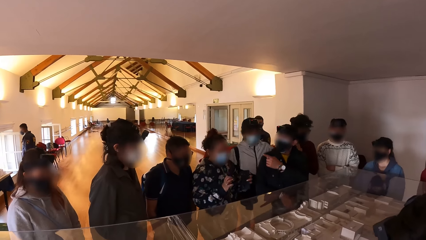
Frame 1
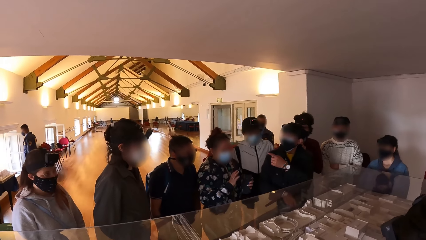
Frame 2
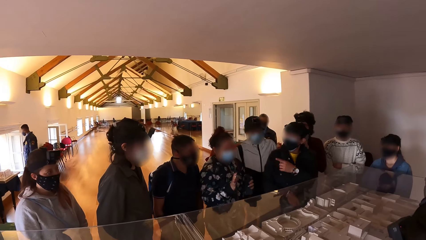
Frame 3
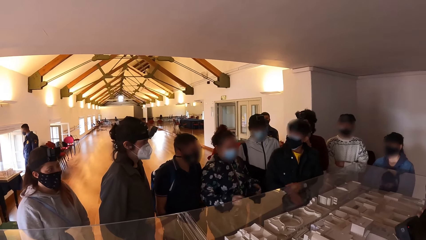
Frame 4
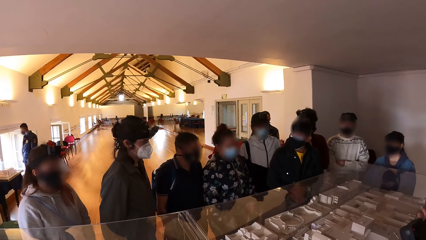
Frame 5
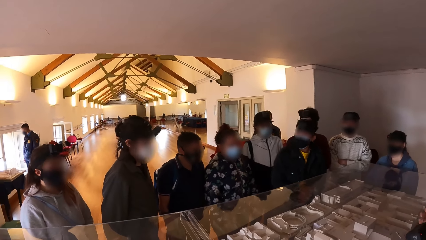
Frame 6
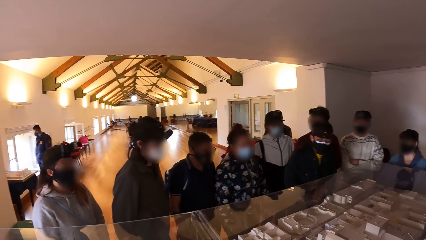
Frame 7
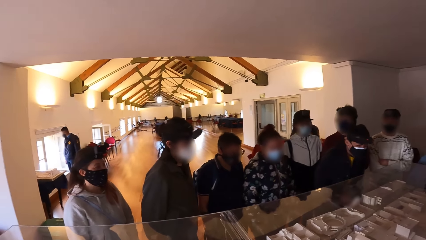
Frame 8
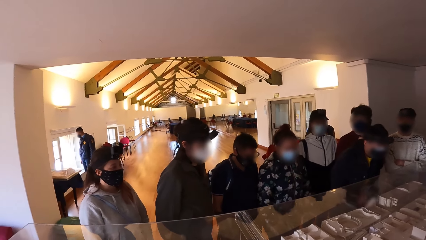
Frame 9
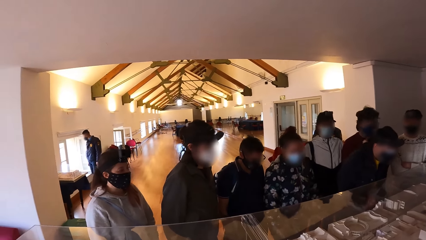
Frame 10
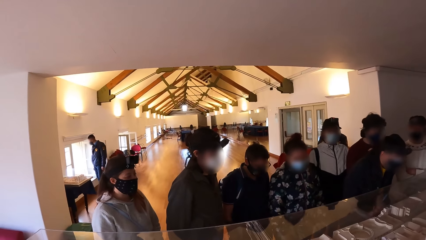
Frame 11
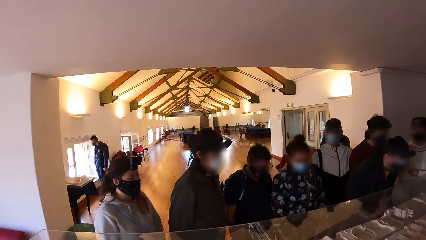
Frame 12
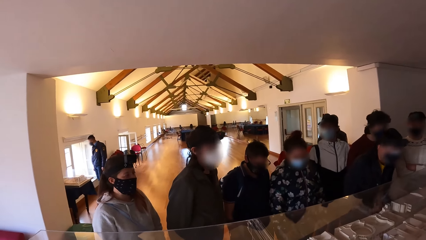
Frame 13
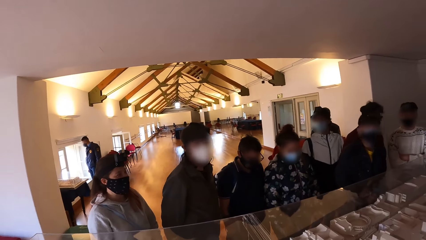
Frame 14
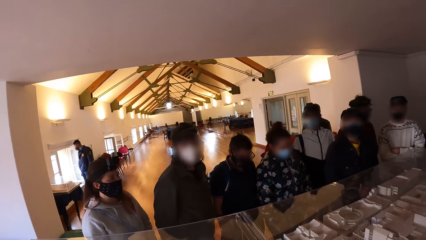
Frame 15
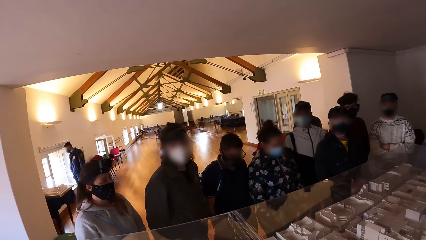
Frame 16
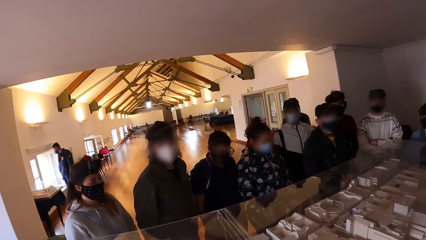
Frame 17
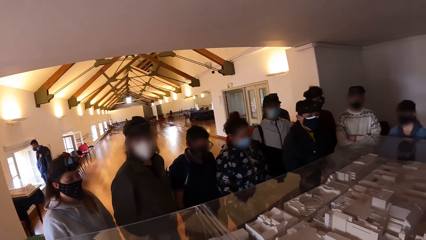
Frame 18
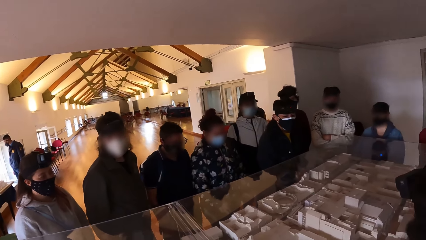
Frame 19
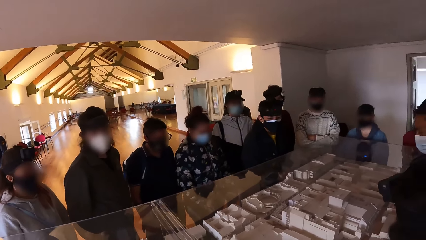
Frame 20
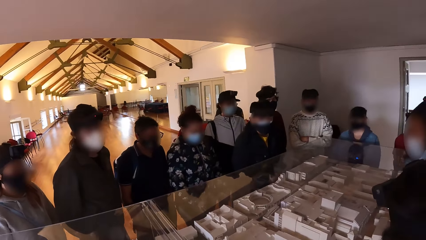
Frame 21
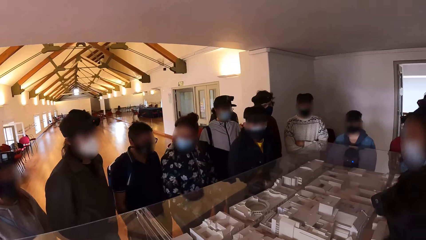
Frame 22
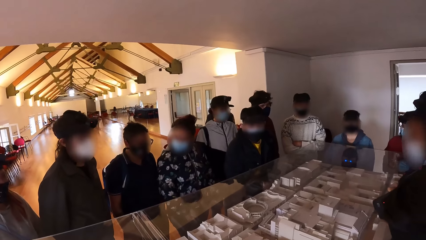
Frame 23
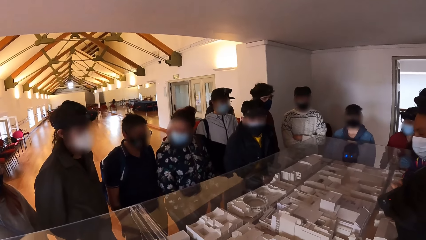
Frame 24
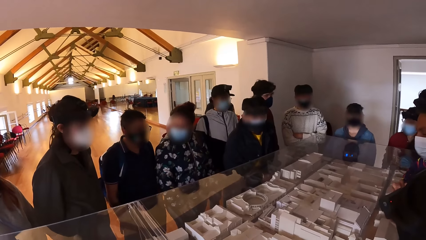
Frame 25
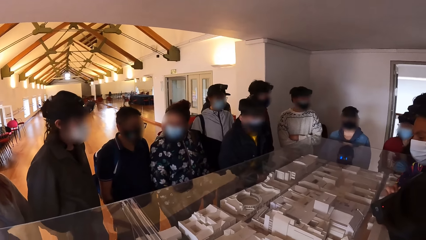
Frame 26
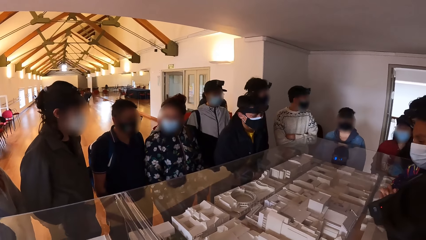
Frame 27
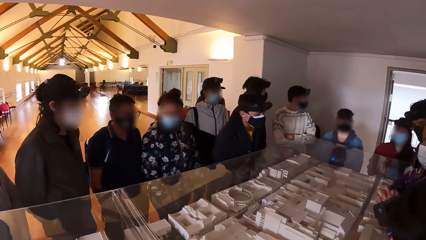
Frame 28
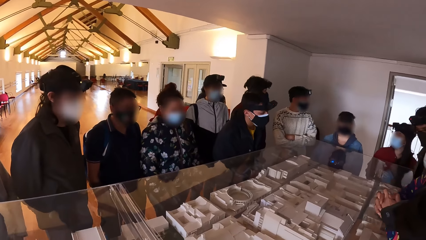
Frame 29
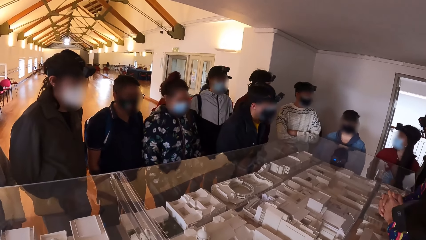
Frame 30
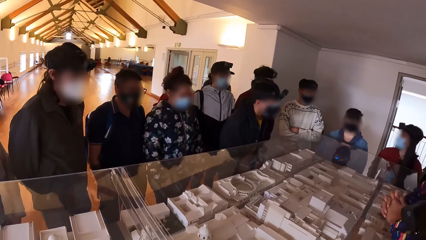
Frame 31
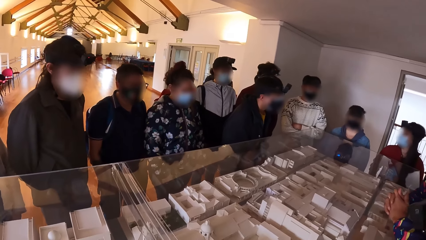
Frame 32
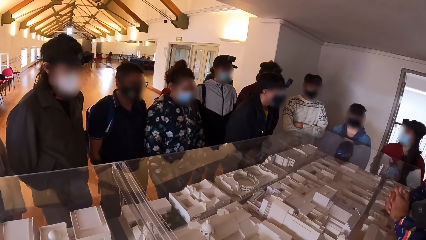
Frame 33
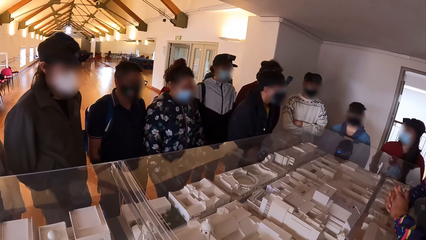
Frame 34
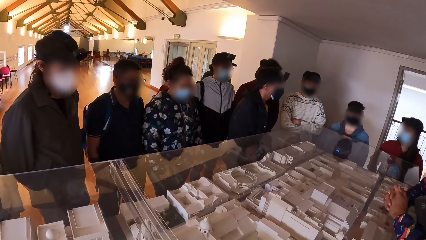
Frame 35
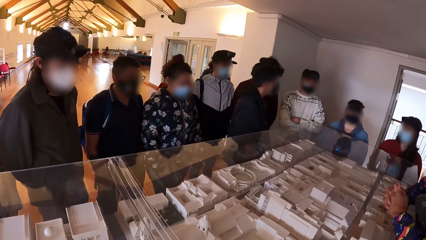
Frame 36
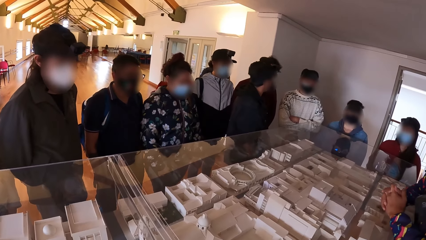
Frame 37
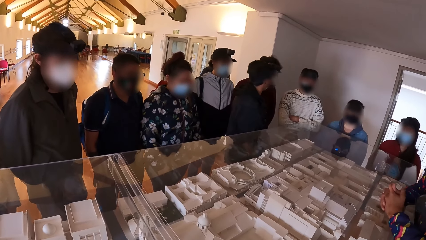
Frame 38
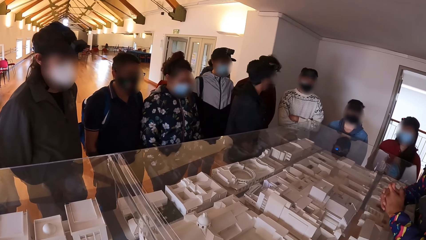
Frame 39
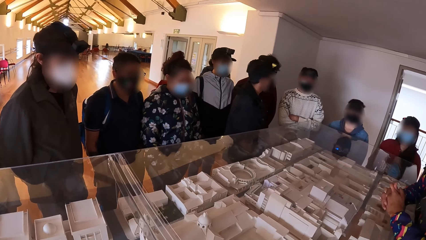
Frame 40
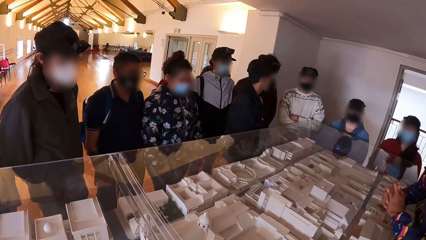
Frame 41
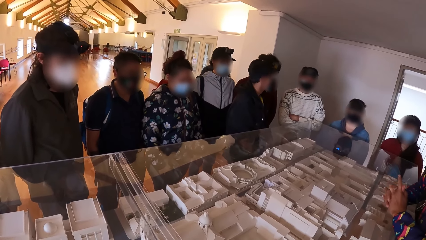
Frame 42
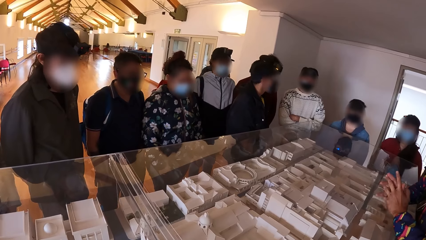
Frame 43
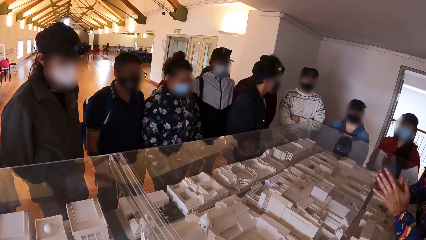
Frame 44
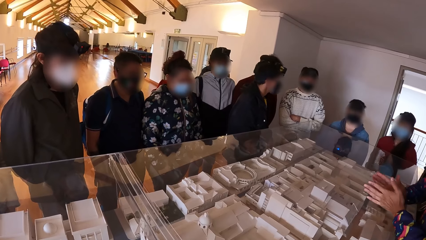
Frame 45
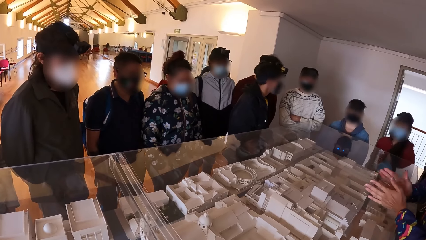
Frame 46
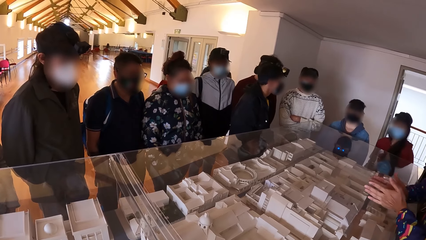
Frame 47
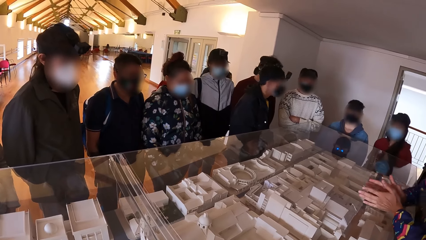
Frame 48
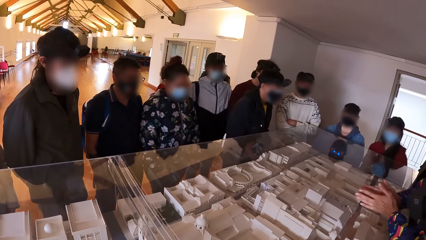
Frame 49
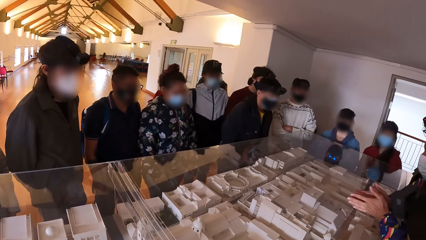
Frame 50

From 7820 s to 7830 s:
The camera wearer looks forward. They look right. They look at the models on the table.

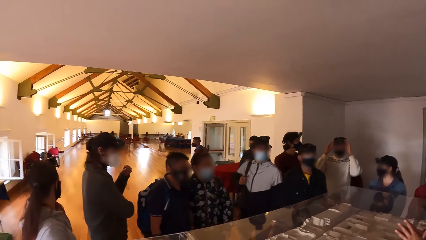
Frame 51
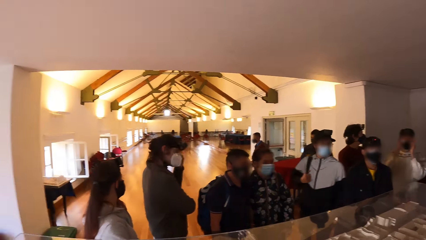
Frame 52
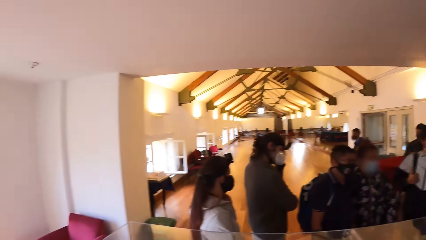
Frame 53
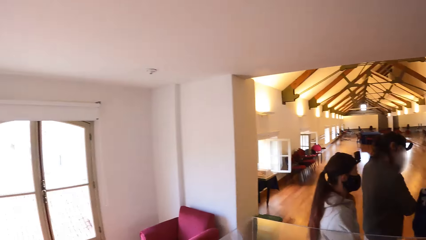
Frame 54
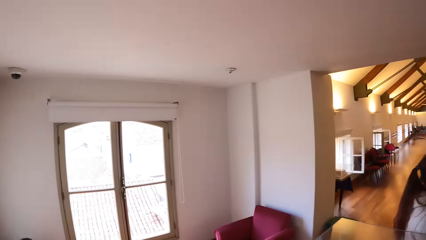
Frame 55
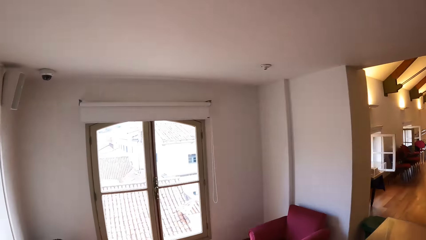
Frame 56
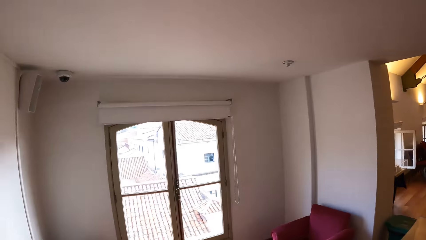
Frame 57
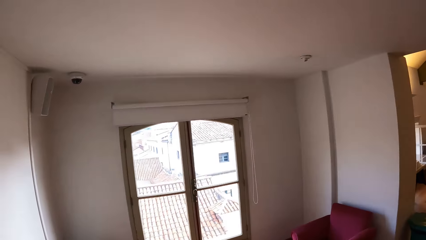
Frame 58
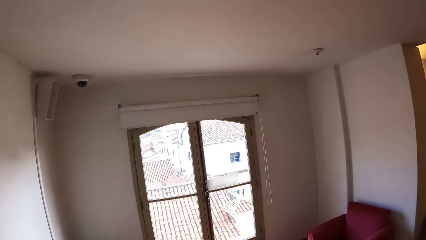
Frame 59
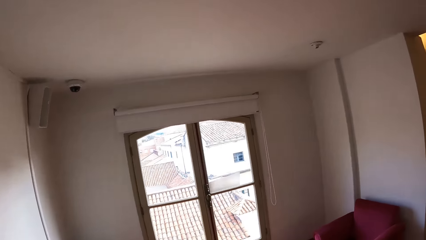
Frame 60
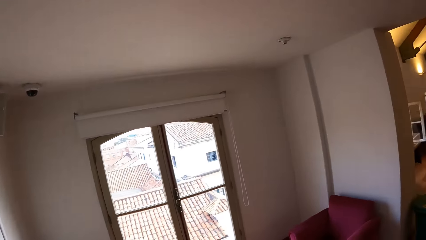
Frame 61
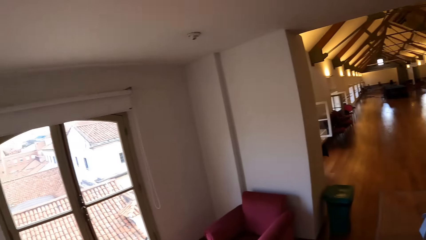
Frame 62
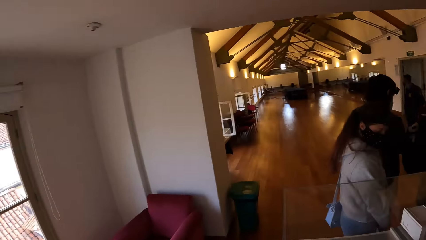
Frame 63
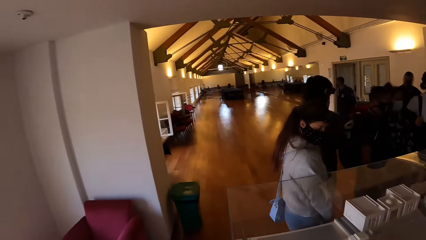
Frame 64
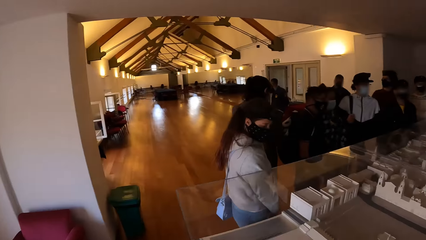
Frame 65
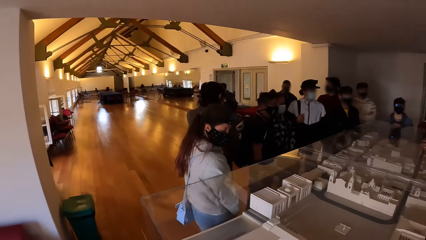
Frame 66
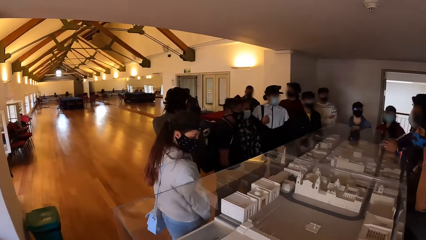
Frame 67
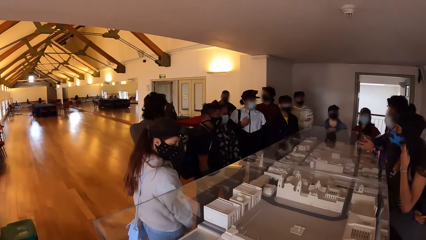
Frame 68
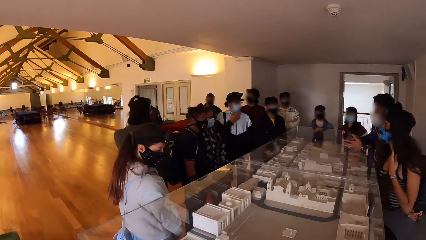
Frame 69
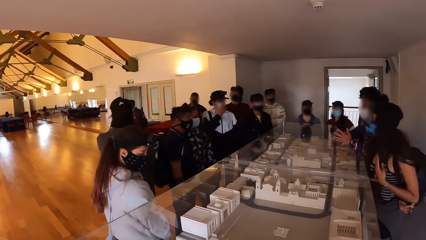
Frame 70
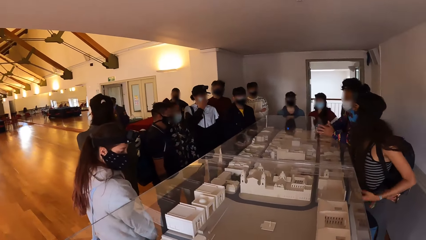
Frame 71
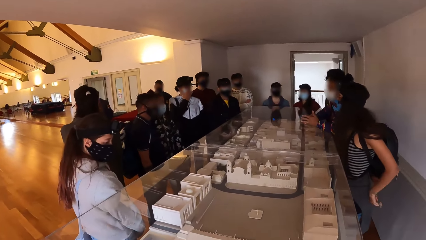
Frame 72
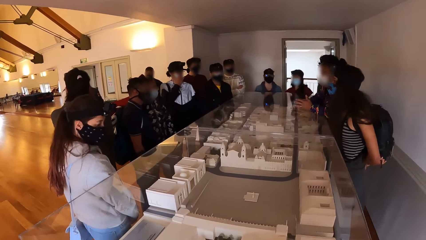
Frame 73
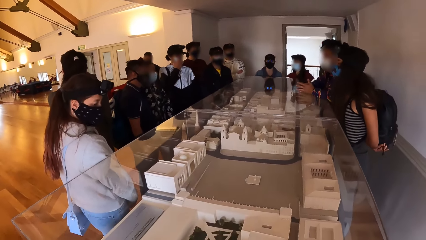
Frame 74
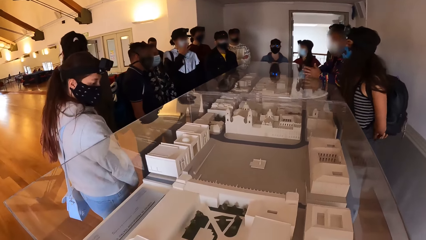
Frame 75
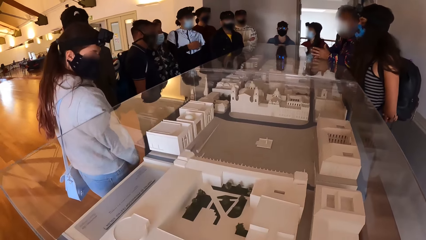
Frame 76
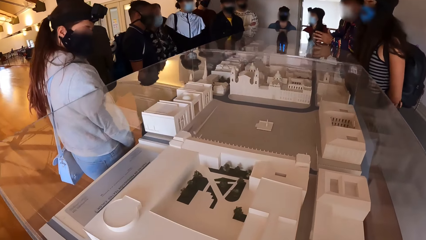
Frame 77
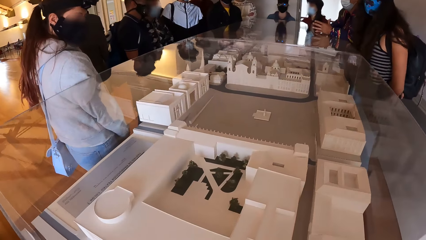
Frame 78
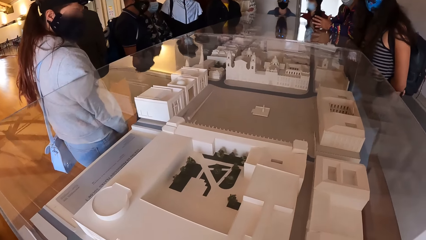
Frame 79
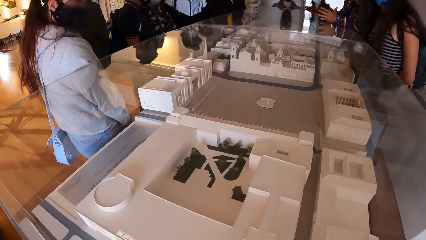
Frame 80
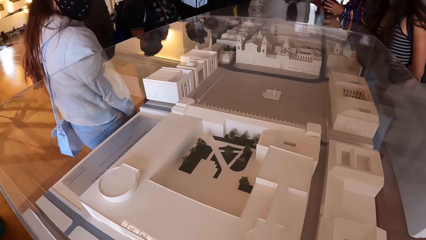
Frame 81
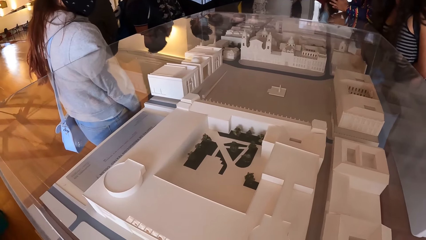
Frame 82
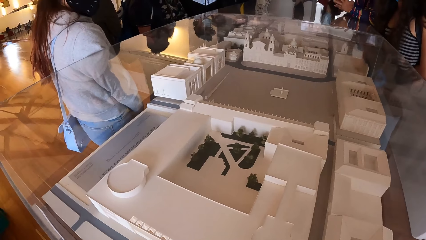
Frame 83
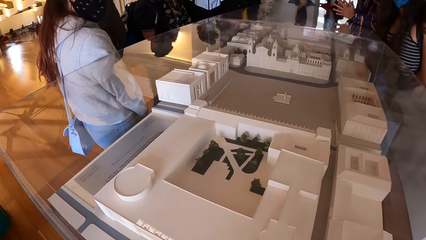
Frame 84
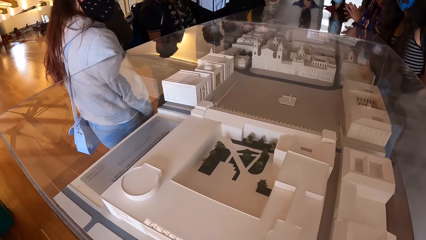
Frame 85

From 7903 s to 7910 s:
The camera wearer looks around.
